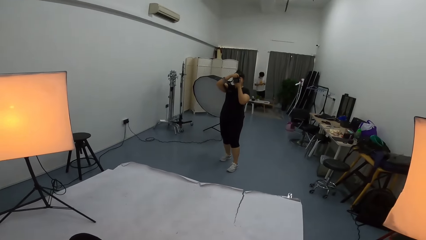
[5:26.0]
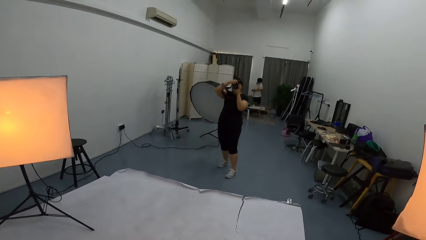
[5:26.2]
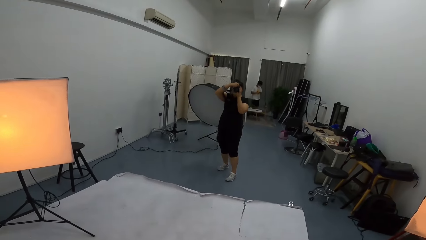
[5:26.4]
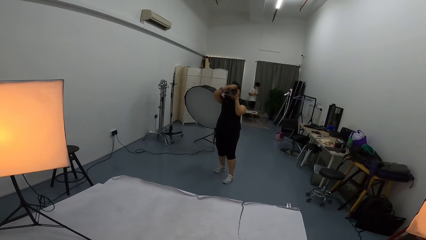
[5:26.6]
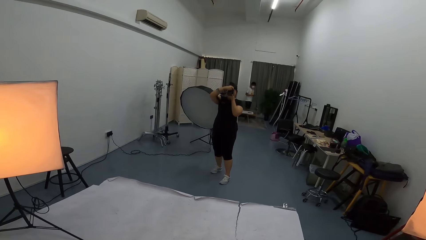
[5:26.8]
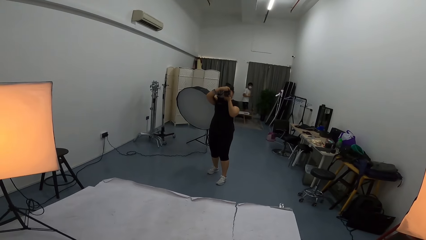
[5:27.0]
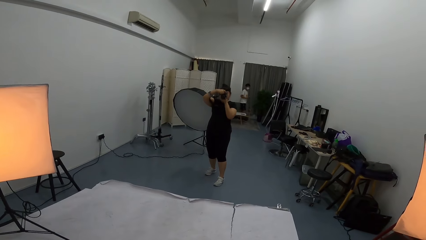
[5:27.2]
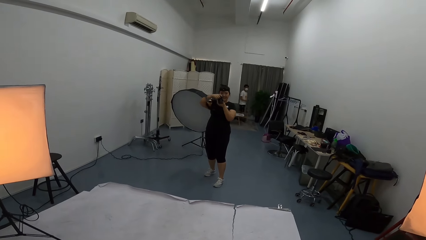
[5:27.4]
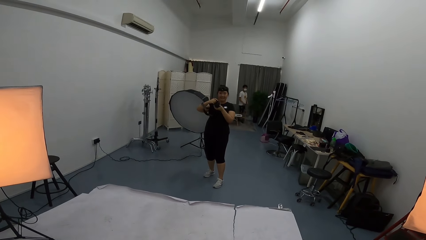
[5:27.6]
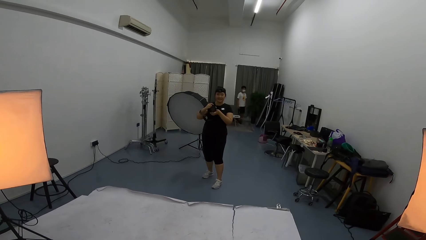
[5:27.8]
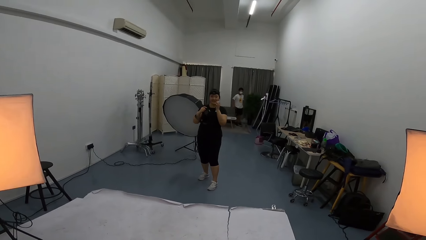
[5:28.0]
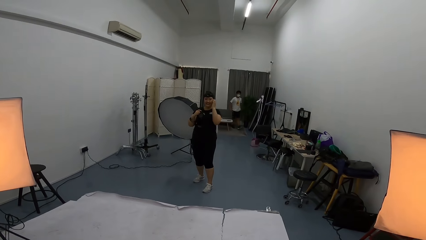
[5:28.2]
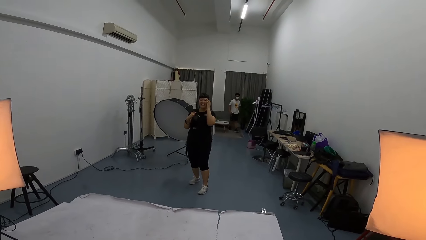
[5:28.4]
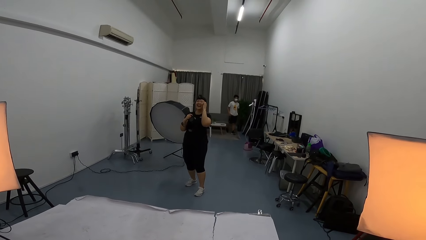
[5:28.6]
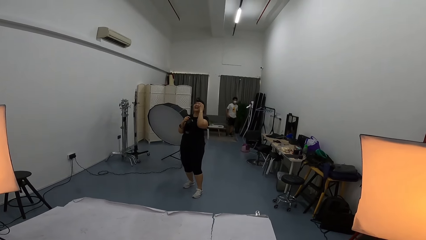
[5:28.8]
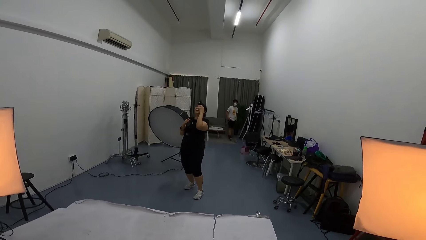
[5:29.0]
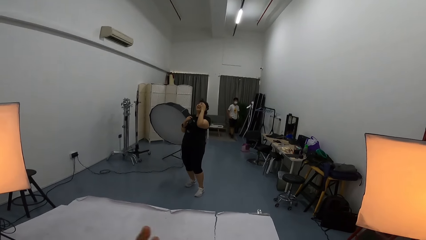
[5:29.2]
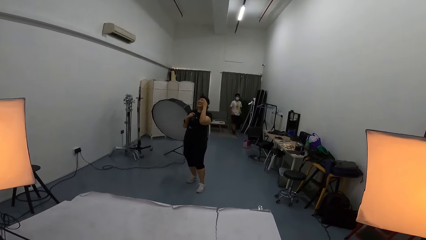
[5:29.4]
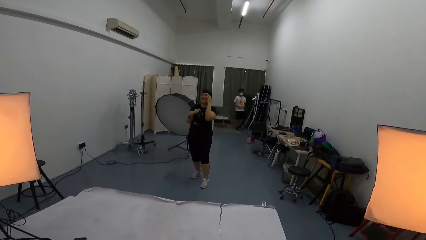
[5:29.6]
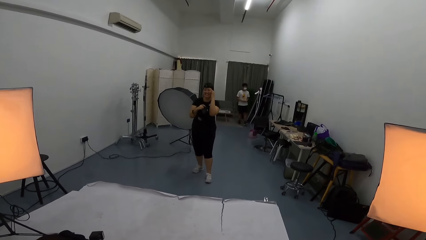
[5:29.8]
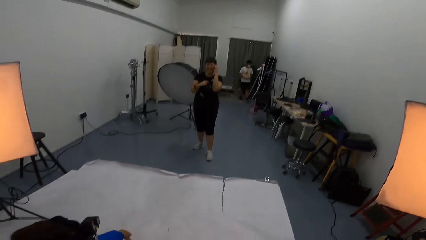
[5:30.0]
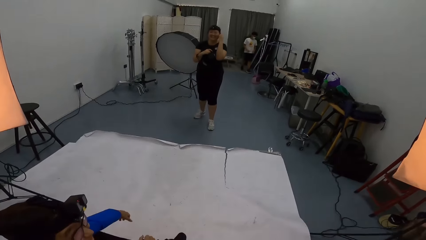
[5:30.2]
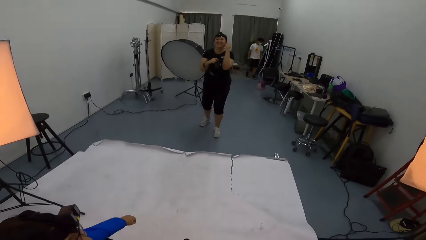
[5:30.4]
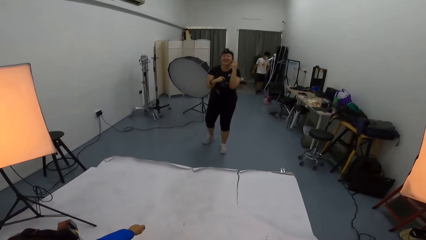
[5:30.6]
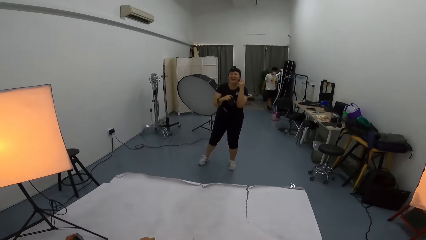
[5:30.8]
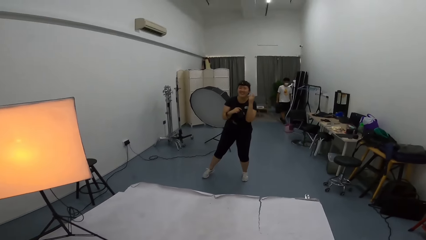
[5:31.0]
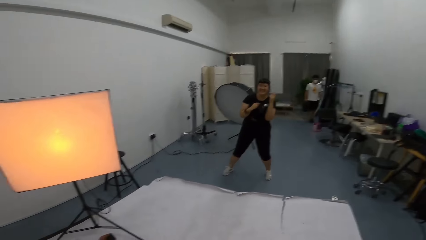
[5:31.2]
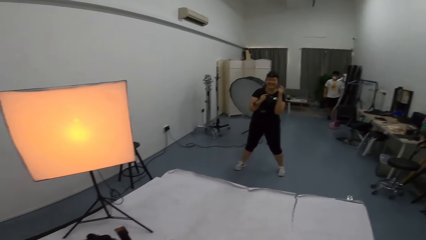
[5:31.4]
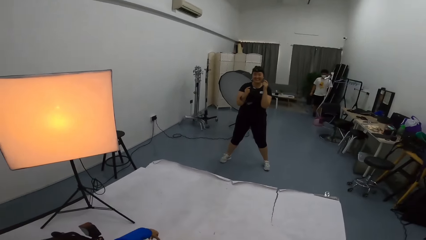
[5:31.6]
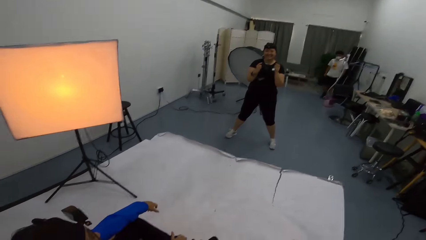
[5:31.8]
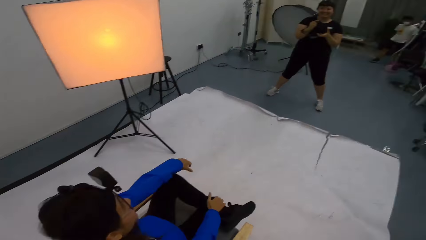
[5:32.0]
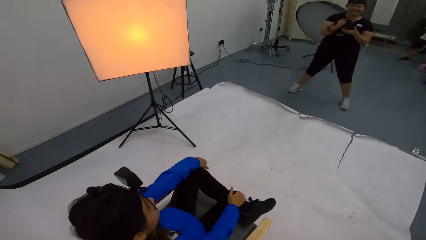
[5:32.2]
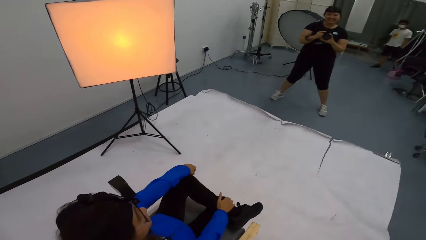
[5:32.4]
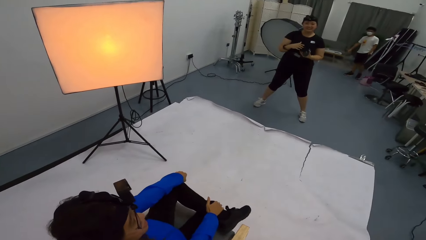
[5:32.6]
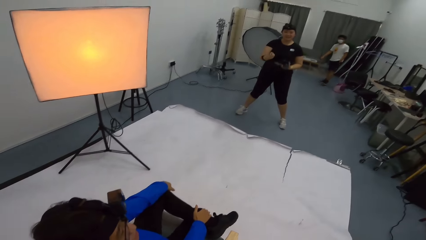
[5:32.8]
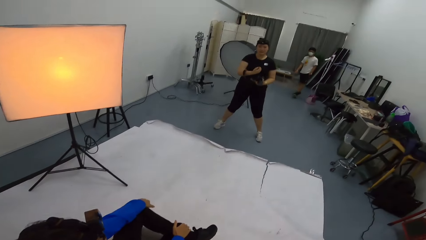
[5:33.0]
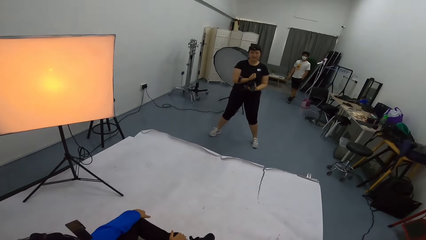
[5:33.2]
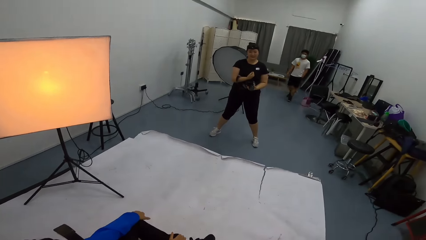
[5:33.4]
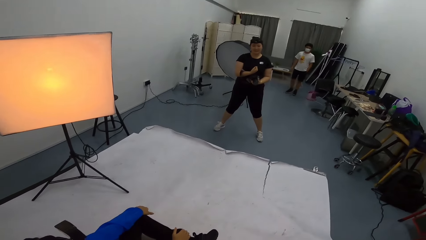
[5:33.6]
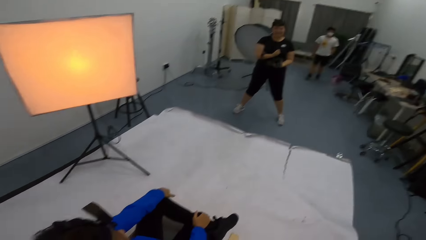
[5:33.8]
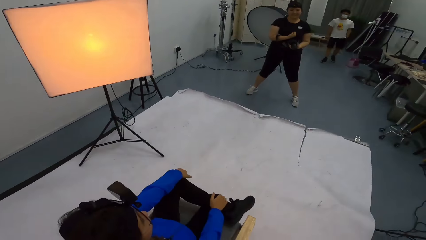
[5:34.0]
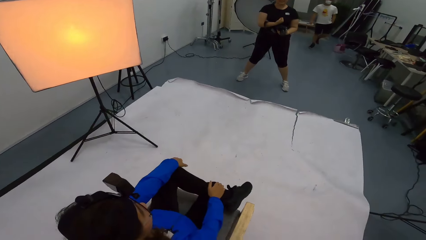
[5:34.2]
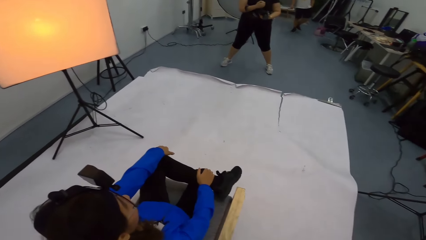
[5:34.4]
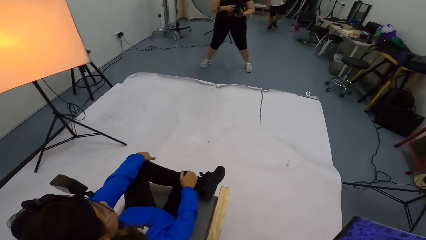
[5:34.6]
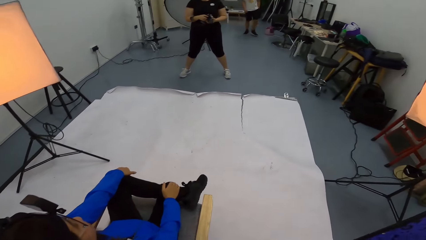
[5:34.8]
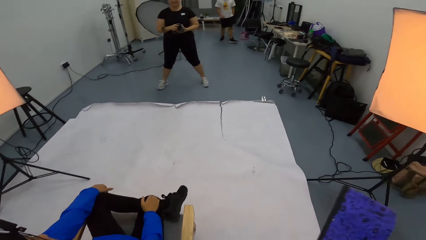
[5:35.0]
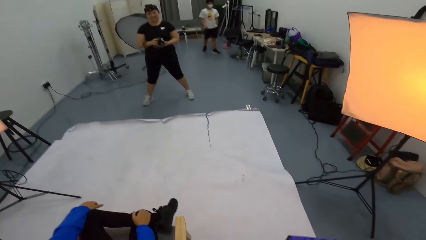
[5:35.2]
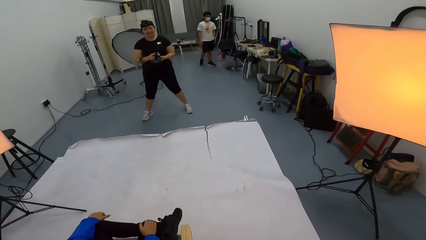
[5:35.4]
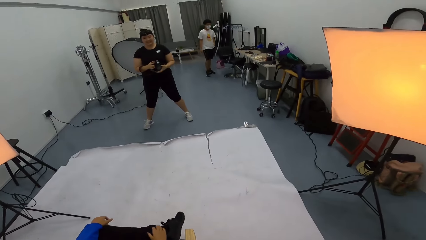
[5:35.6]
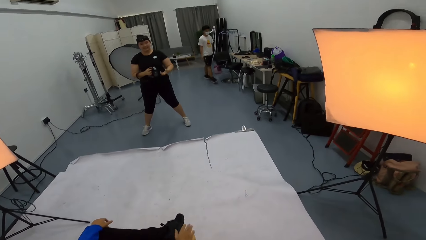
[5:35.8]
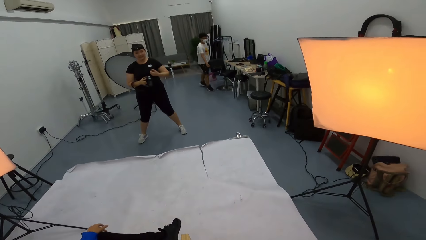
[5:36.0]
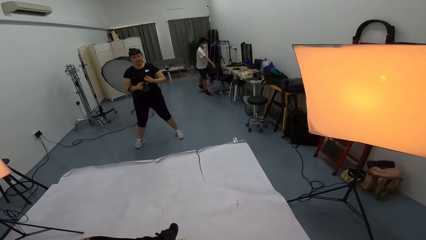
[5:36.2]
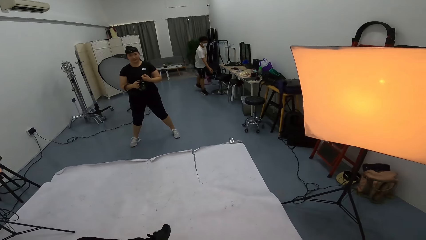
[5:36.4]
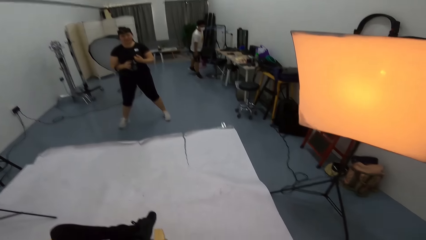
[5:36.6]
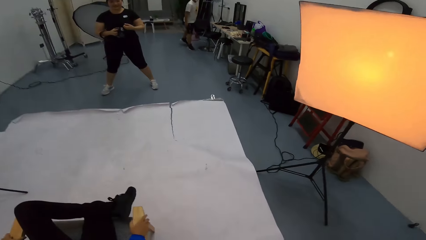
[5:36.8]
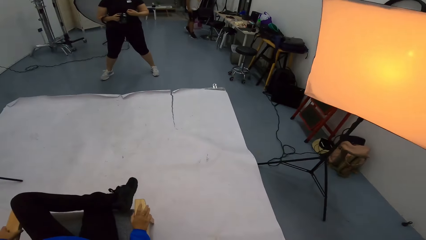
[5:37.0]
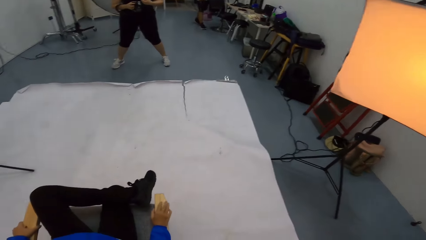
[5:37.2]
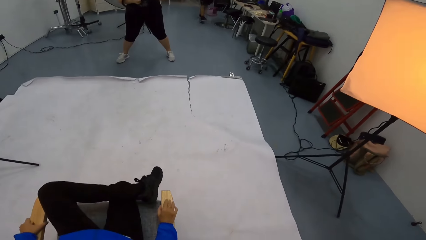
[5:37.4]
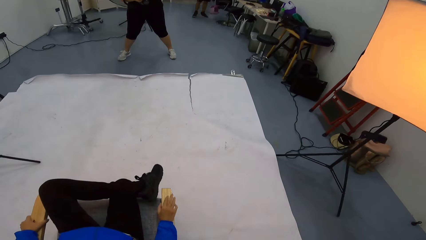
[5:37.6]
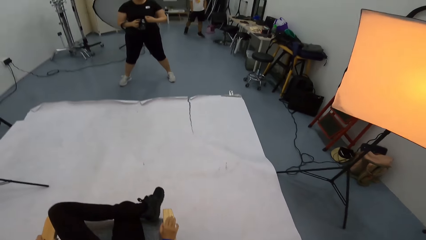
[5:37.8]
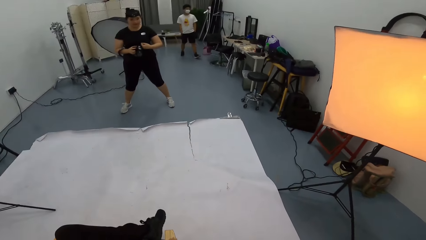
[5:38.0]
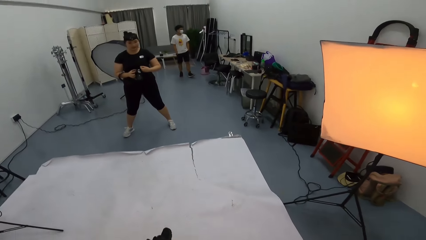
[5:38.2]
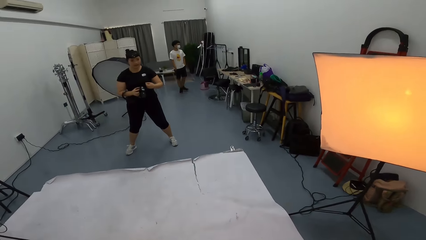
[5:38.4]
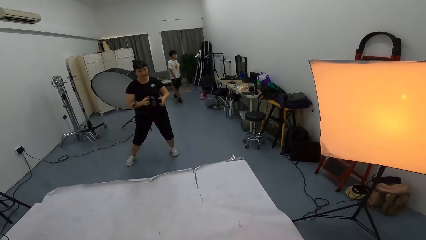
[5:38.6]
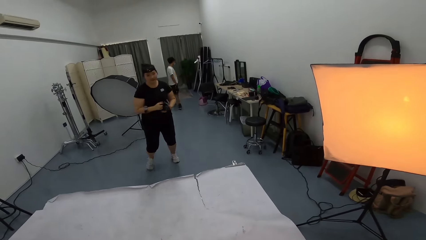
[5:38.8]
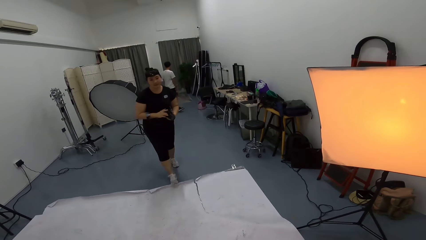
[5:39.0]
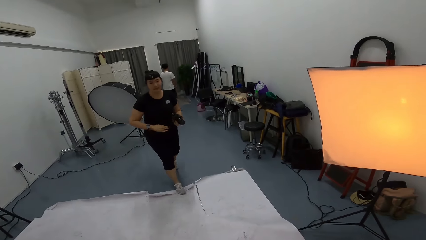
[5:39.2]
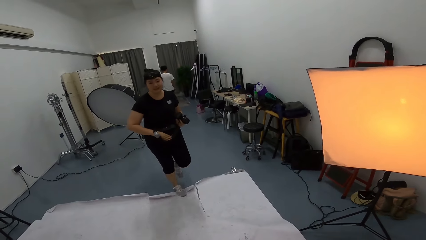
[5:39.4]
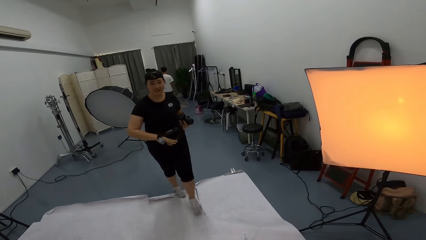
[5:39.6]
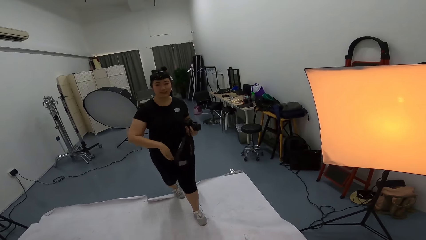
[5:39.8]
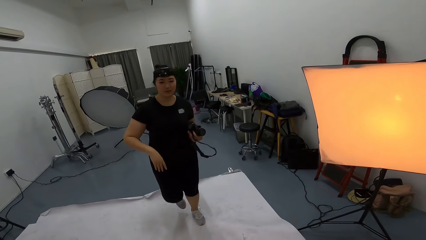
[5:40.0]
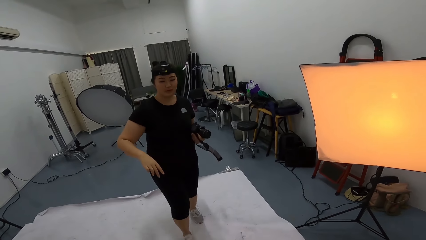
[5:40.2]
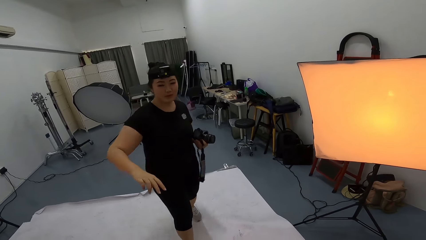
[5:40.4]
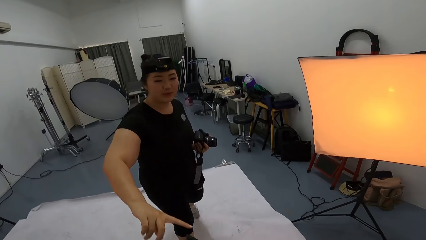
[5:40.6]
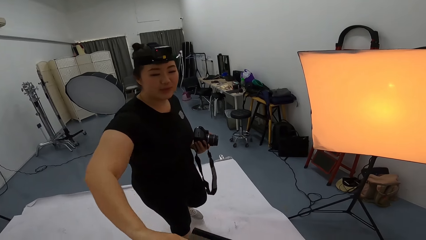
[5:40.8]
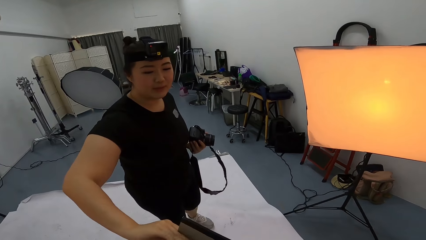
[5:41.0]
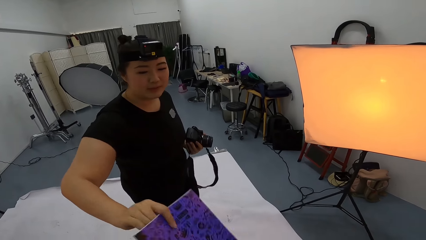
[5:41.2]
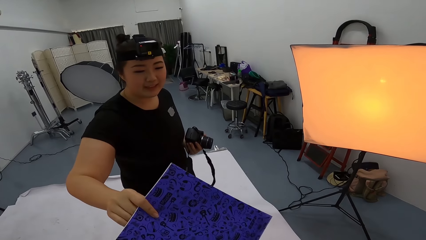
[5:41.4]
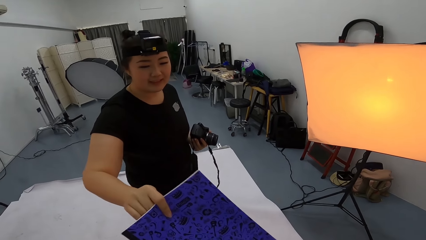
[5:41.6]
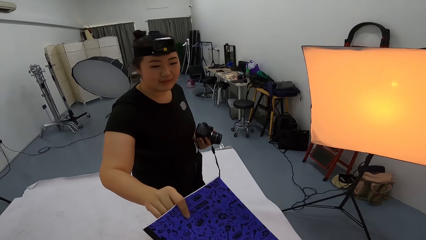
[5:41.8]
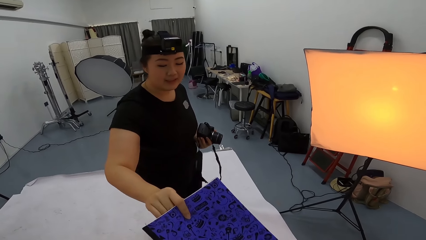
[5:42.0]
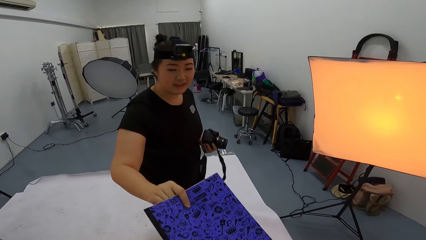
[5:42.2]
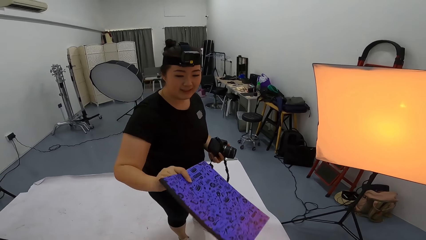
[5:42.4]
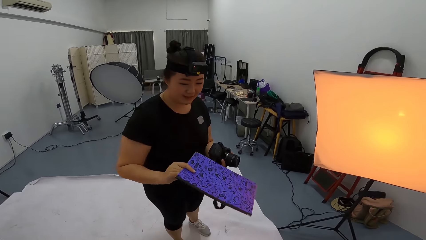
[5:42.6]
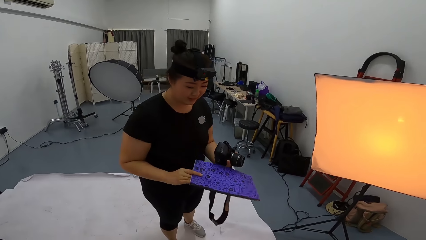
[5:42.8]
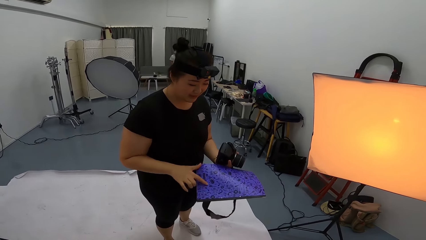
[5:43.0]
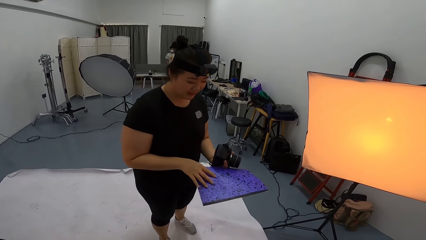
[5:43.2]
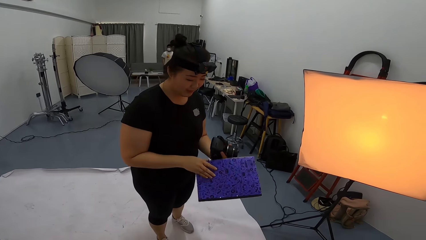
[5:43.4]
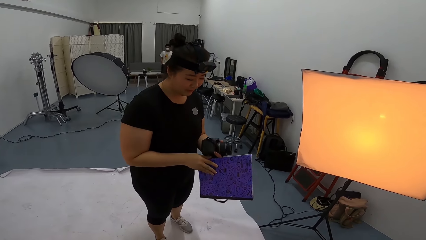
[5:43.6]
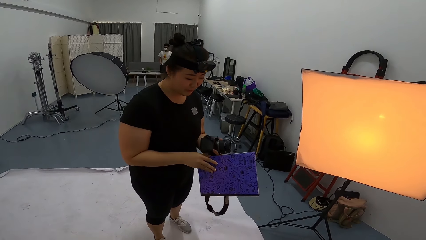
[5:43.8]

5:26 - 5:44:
A woman takes a photo of another woman. The first woman laughs. The other woman sits on a chair. A man walks around. The other woman taps the right hand on the arm chair. The first woman walks towards the other woman. The camera wearer gives a person a book. The first woman takes the book with left hand.
